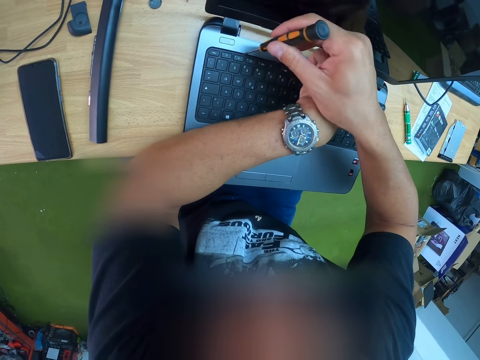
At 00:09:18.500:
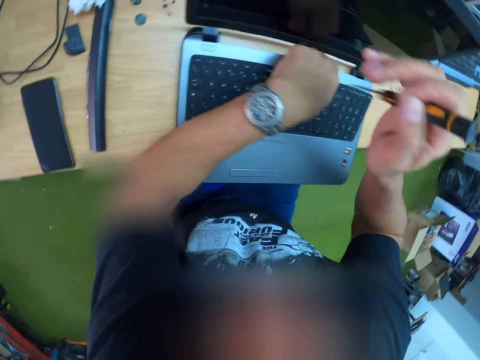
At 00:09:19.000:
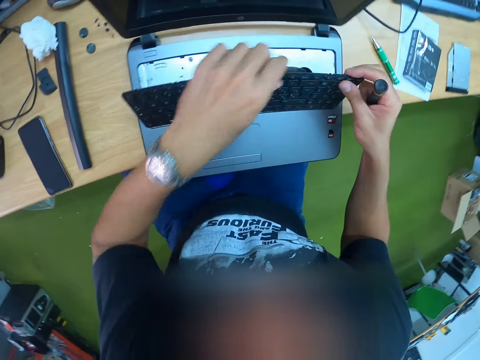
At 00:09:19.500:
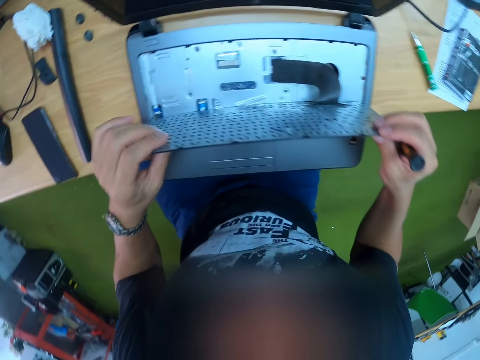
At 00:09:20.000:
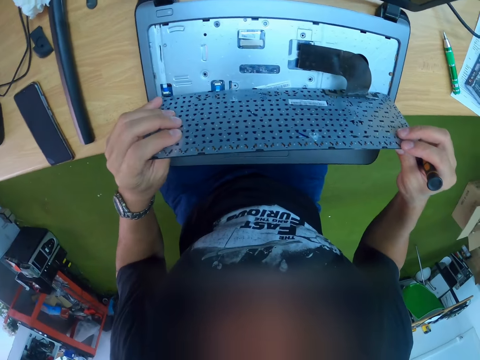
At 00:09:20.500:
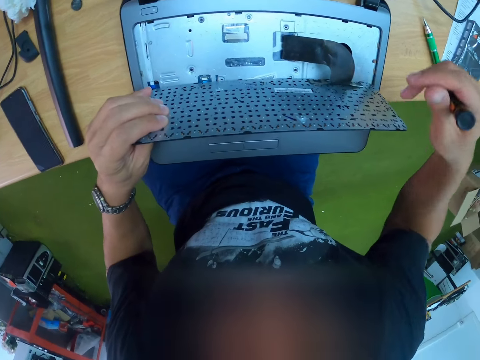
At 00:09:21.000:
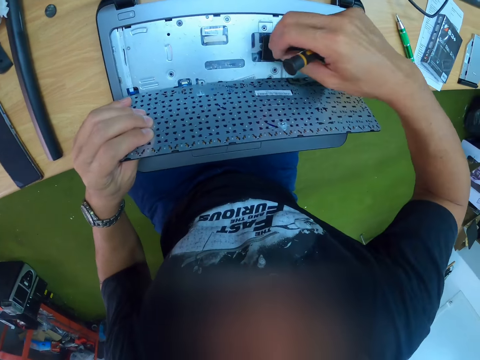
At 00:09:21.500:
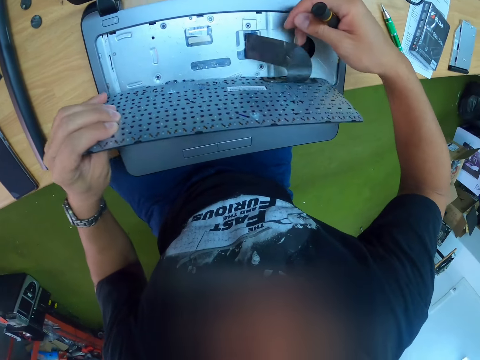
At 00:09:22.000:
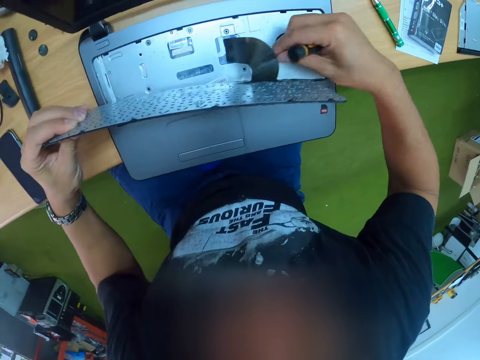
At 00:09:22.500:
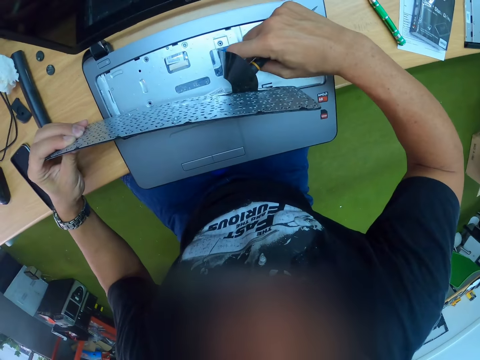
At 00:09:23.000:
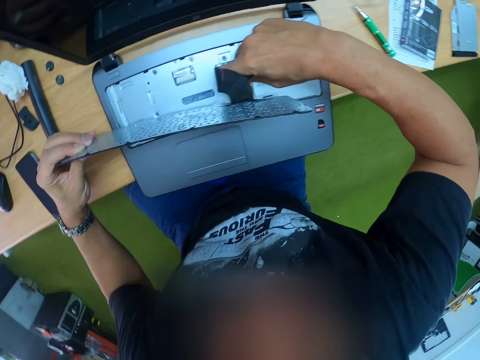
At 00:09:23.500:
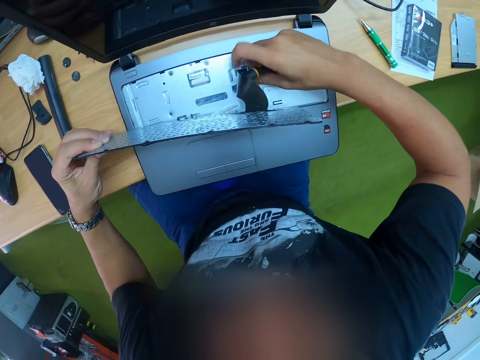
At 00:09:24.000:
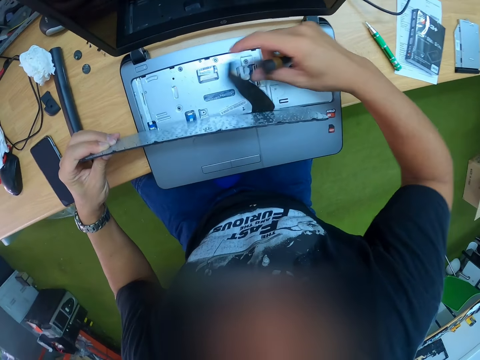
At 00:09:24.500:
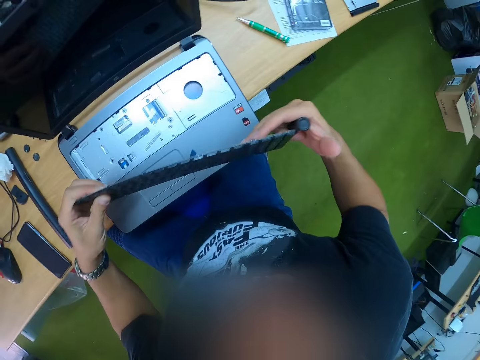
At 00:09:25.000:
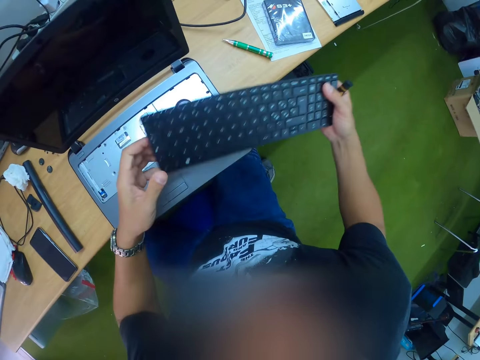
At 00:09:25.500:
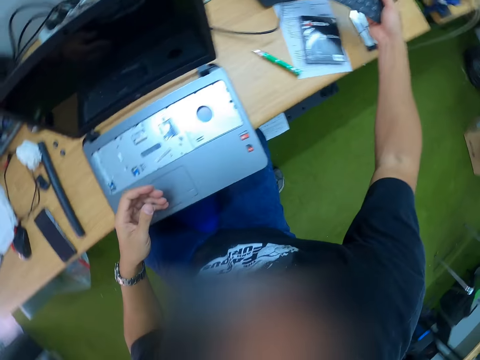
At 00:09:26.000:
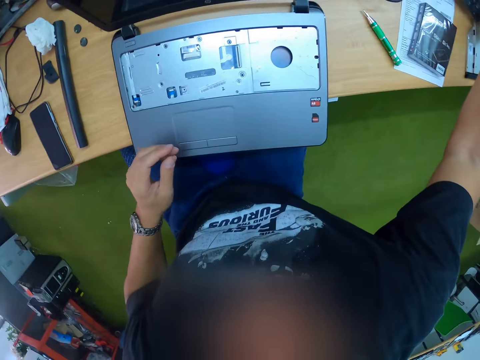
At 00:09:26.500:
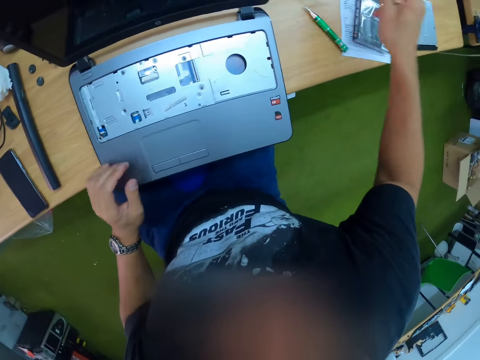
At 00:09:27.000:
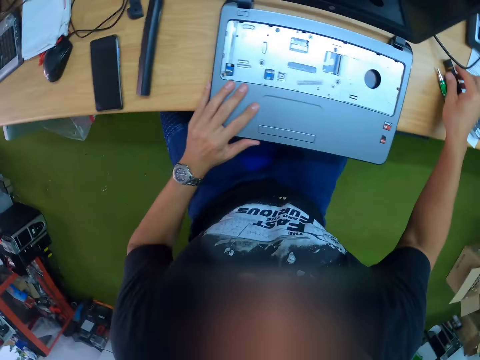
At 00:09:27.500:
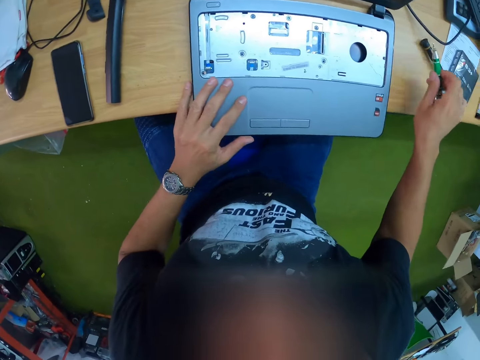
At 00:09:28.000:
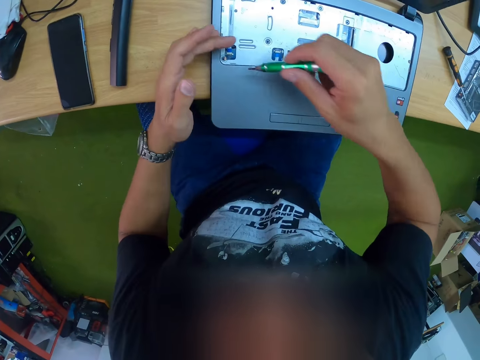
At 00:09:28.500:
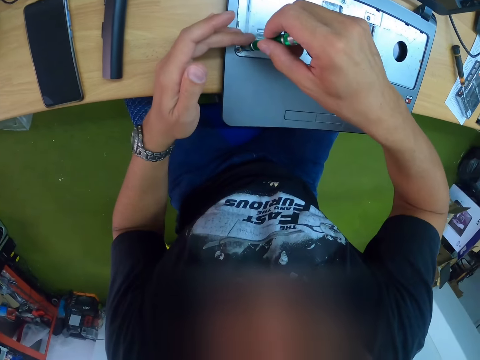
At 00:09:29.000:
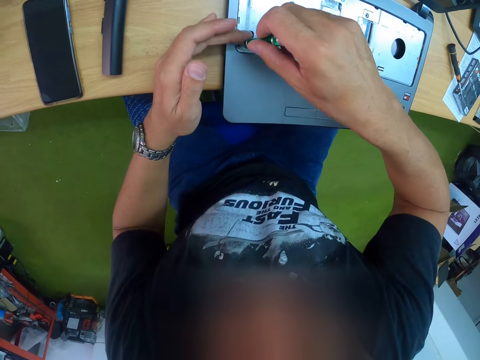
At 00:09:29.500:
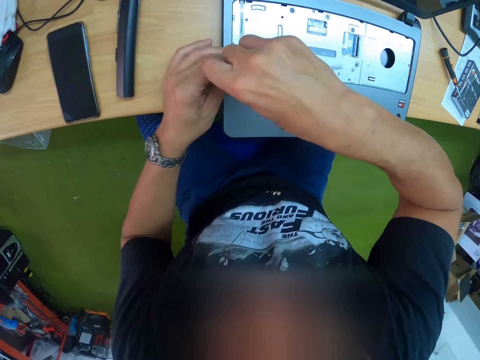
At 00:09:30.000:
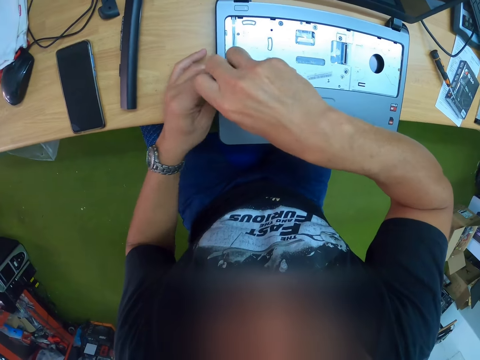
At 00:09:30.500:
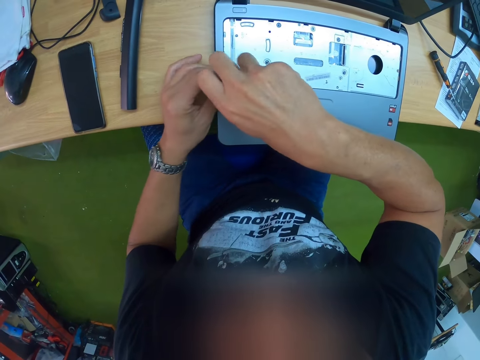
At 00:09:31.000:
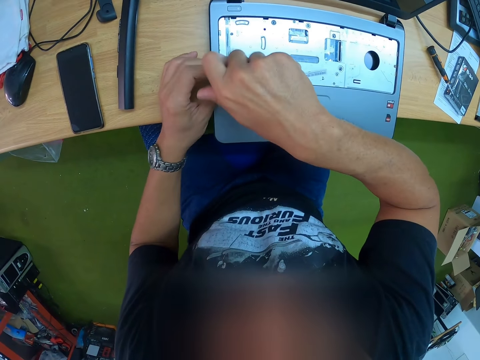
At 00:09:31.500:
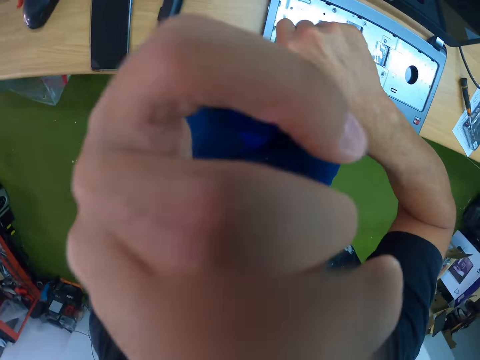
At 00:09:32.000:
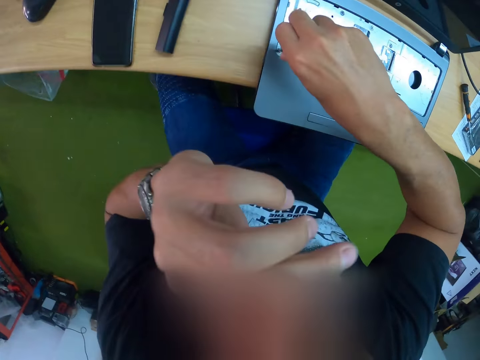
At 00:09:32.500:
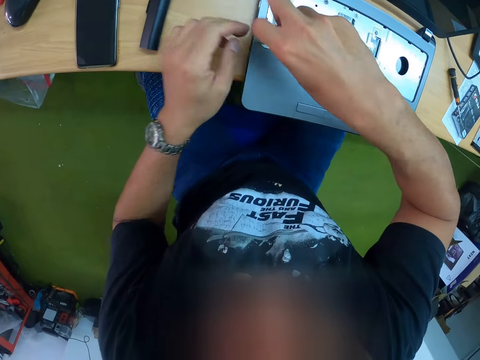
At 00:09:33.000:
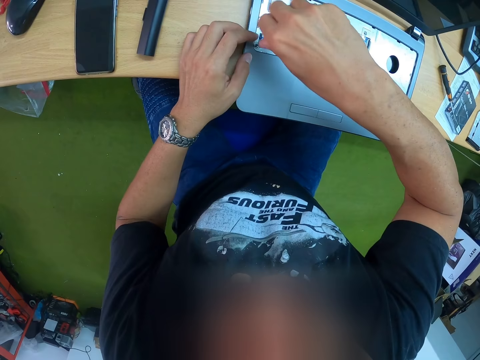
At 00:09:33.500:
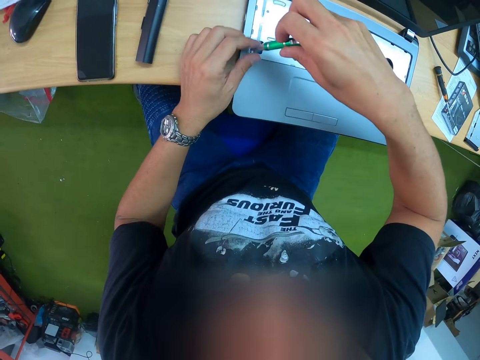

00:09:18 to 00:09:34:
The camera wearer moves the screwdriver. He holds the keyboard with both hands. He removes the keyboard from the laptop. He looks at the laptop. He holds the keyboard with his left hand. He moves the right hand. He examines the laptop. He removes a flex from a panel of the laptop with his right hand. He places the keyboard on a workbench with his right hand. He lifts the keyboard. He moves the right hand. He looks at the laptop. He picks up a screwdriver from the workbench with his right hand. He unscrews the panel of the laptop with the screwdriver in his right hand. He holds the screwdriver with both hands. He lifts the left hand and moves the left hand. He removes a screw from the laptop with the screwdriver.

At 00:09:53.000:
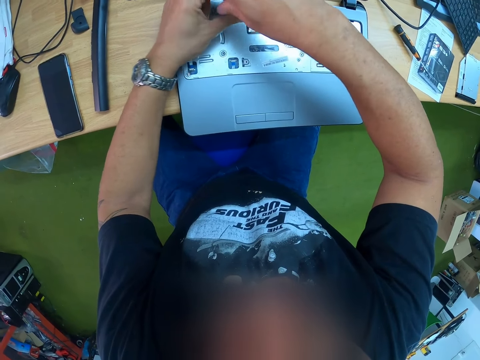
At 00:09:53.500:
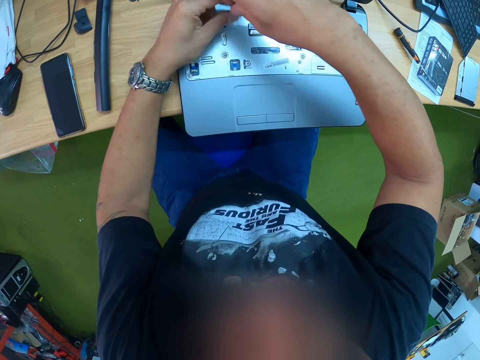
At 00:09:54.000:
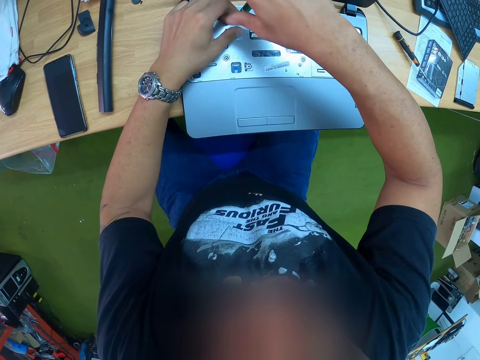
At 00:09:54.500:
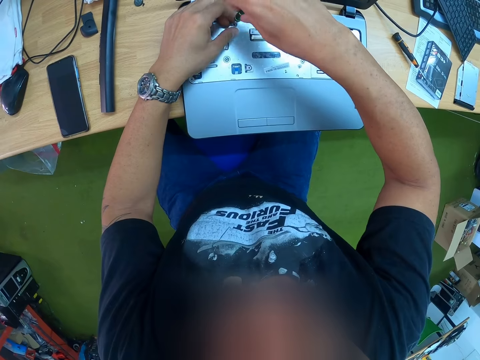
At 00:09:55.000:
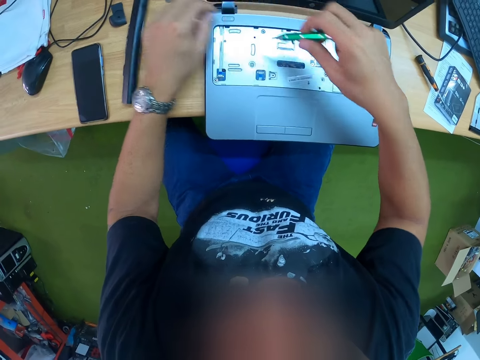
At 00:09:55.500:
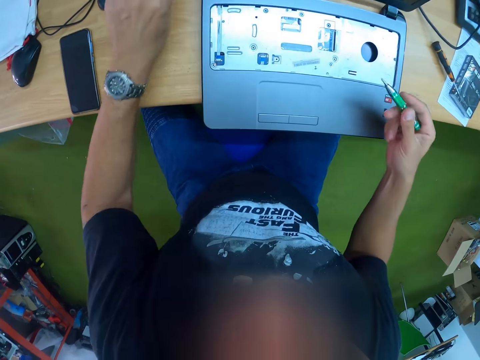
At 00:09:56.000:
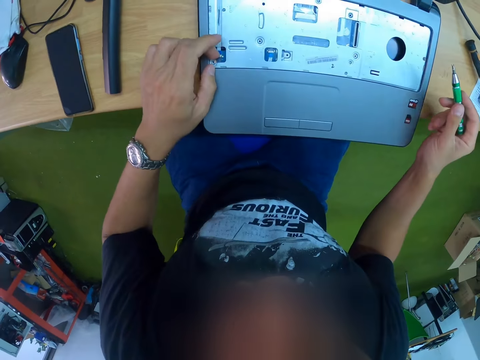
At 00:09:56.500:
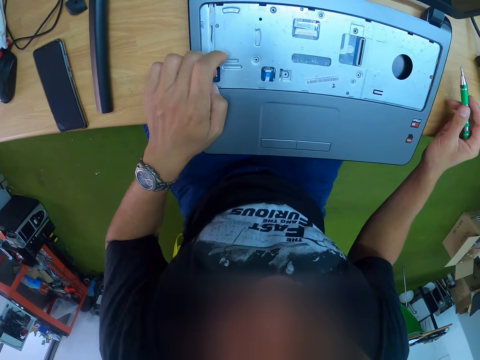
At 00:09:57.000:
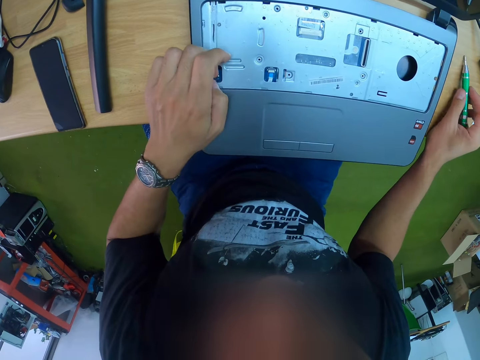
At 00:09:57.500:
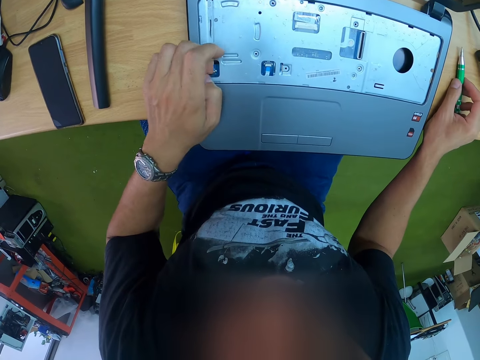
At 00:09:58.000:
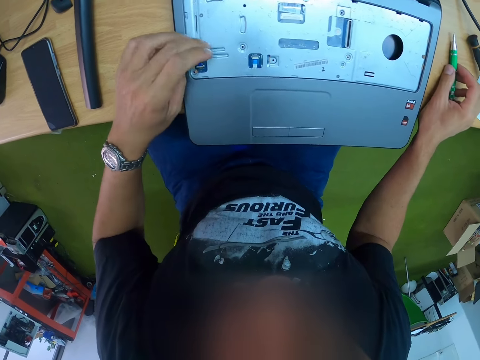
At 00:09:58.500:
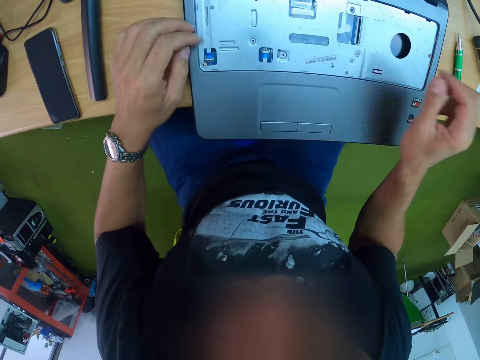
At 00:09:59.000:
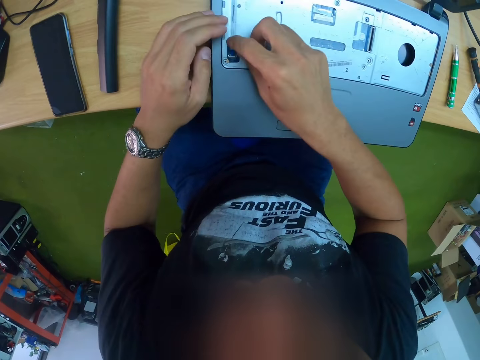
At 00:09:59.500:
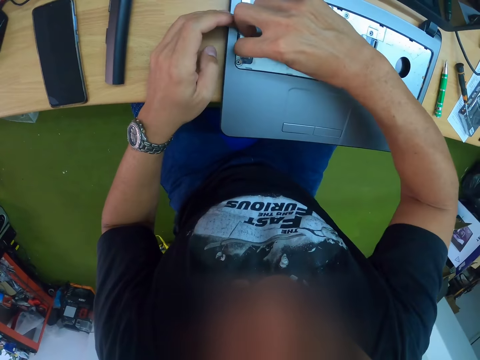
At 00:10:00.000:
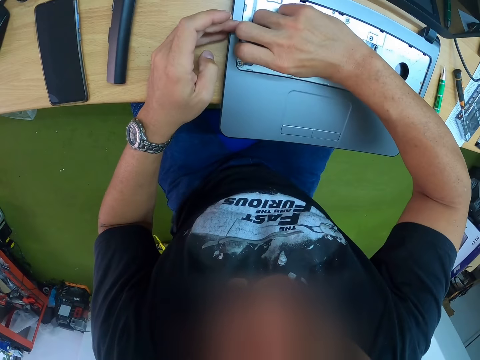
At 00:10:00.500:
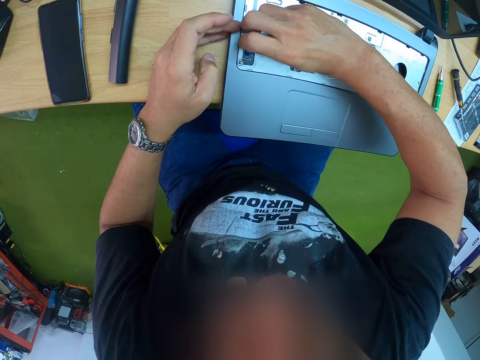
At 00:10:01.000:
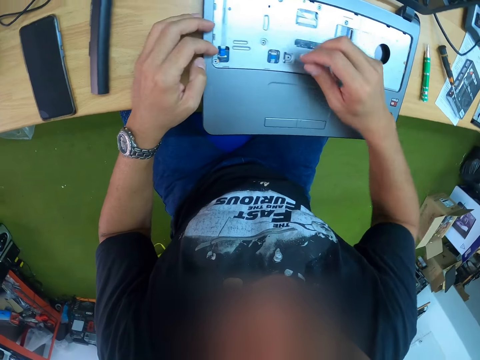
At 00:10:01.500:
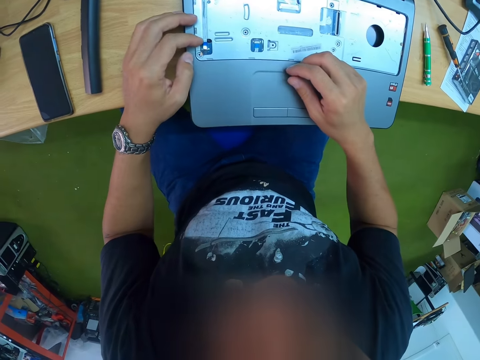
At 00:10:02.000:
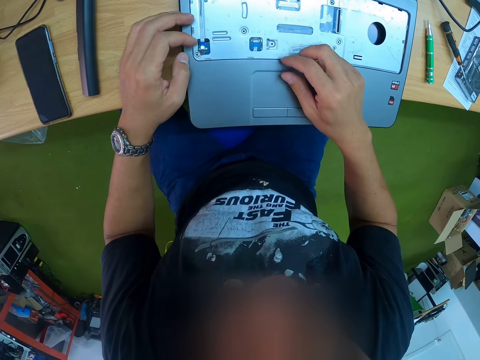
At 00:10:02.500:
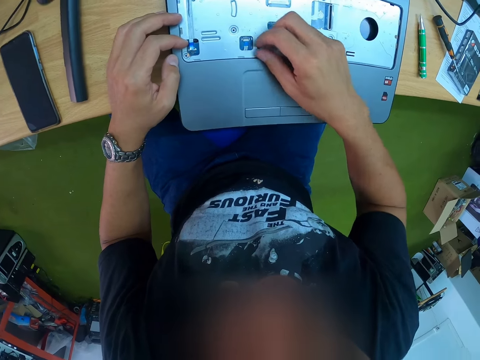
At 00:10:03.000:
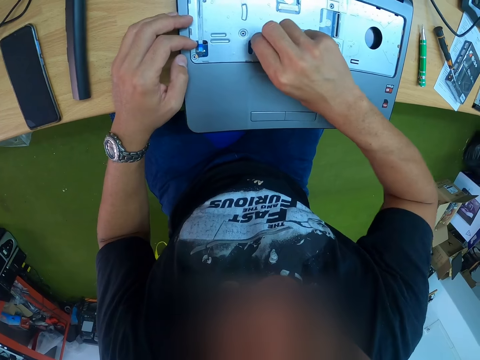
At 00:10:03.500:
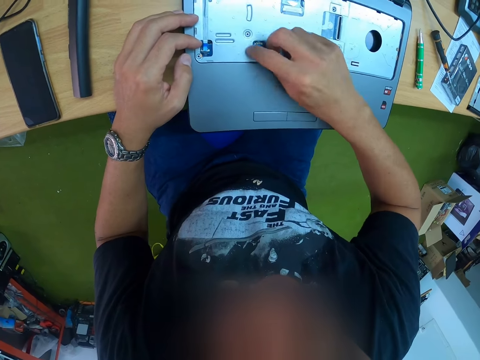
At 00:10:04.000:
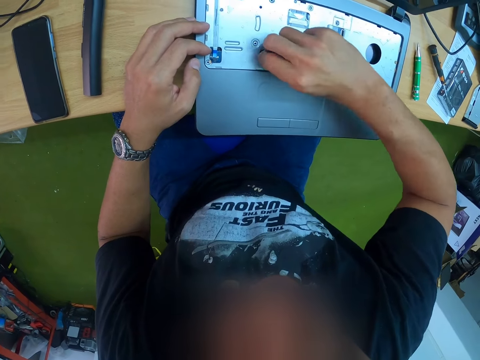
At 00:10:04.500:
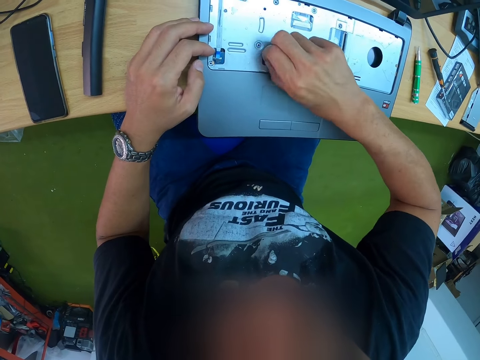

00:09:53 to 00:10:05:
The camera wearer picks a screw from the tip of the screwdriver with his left hand. He drops the screw on the workstation with his left hand. He moves both hands. He looks at the laptop. He places the screwdriver on the table. He moves both hands. He examines the laptop. He moves the right hand on the laptop. He examines the laptop.
